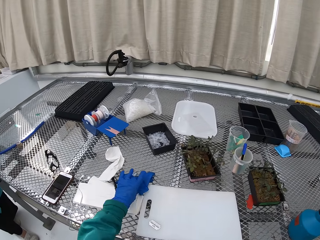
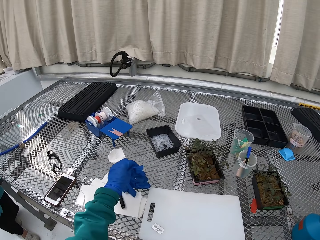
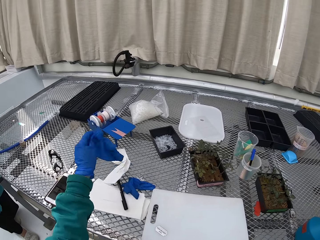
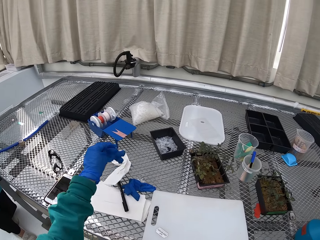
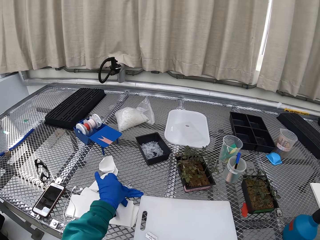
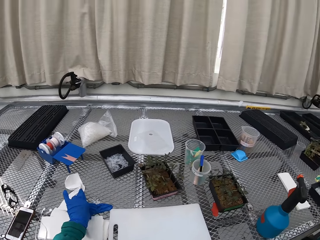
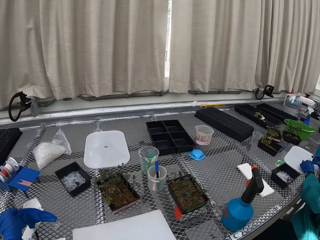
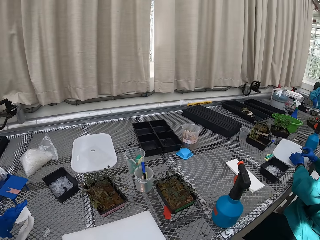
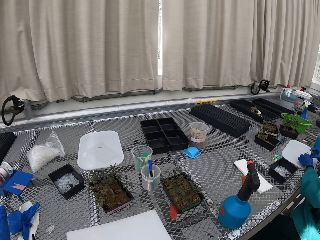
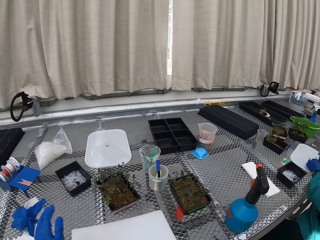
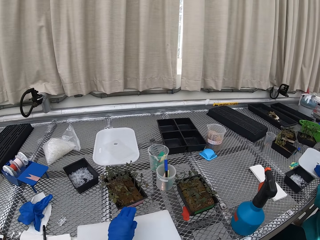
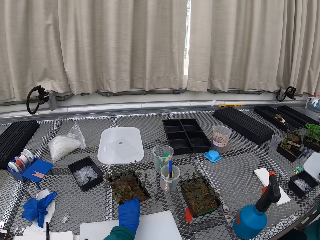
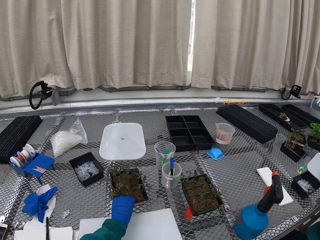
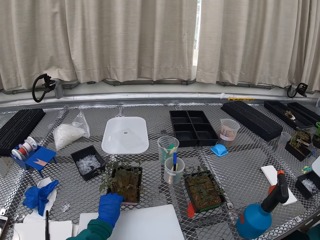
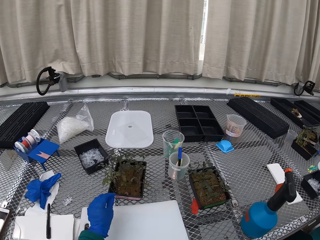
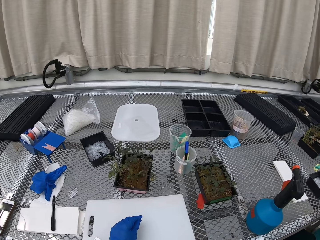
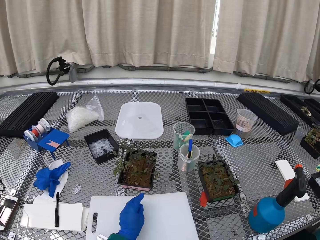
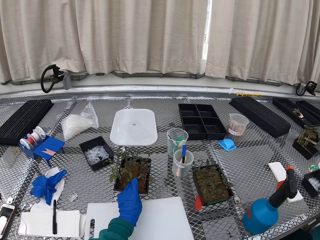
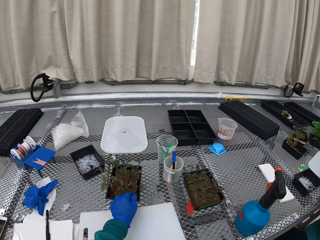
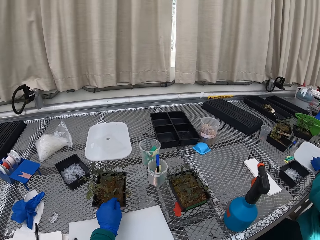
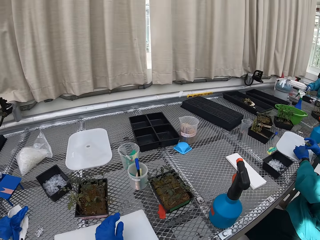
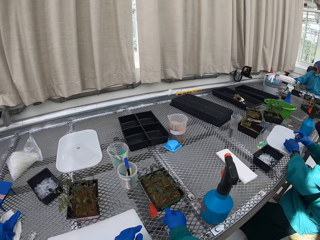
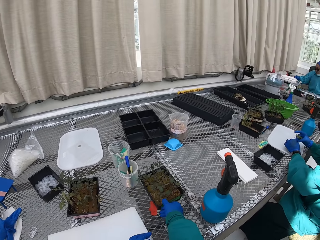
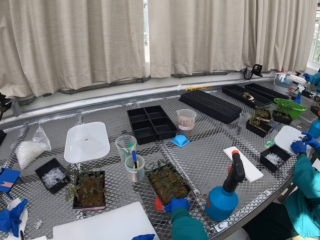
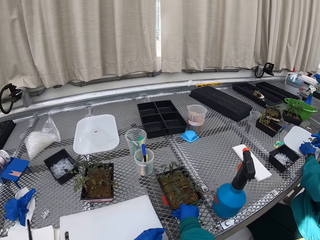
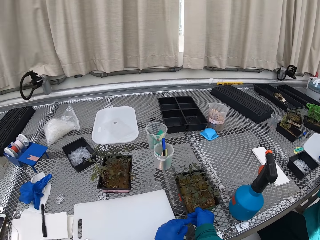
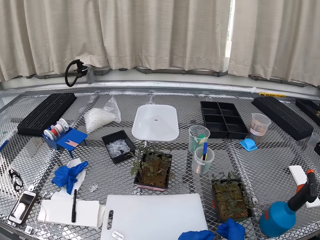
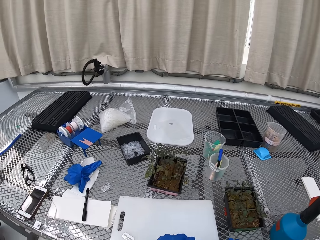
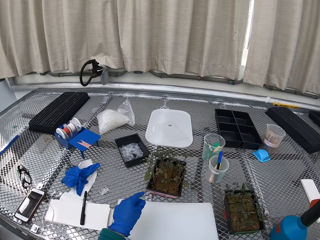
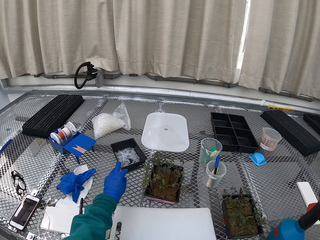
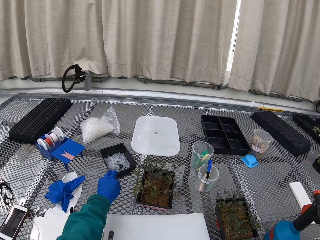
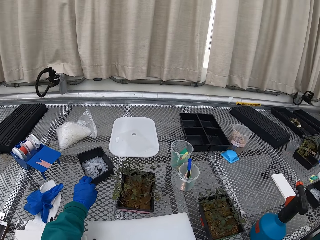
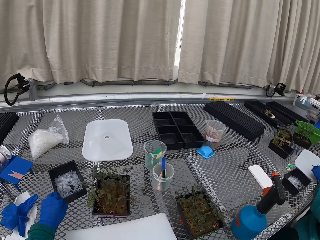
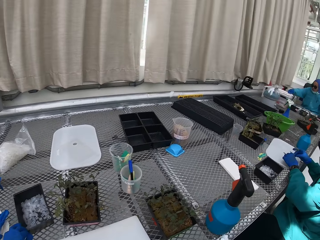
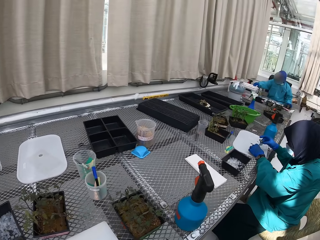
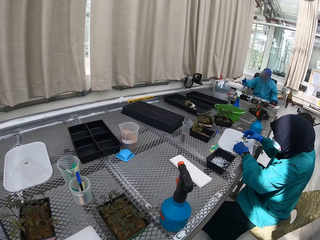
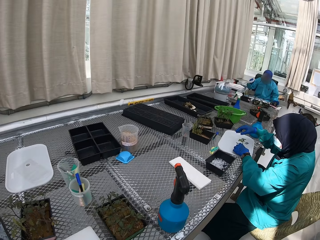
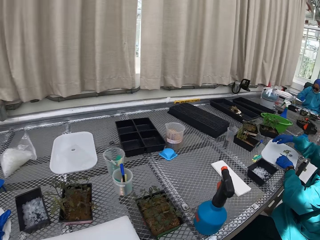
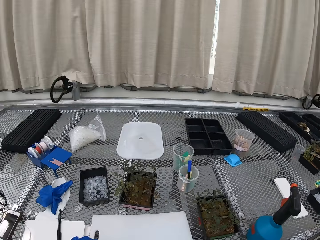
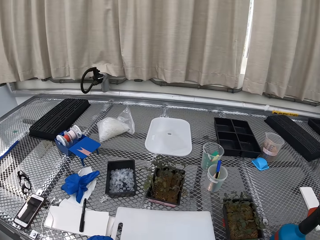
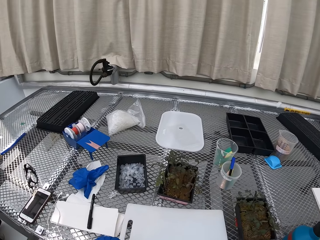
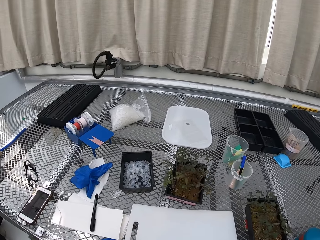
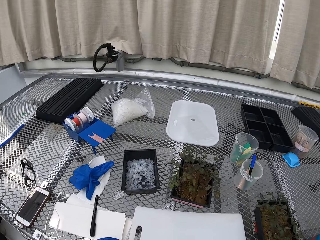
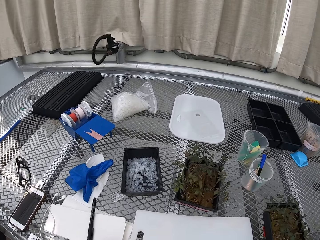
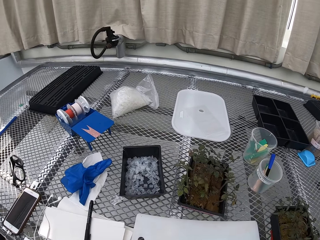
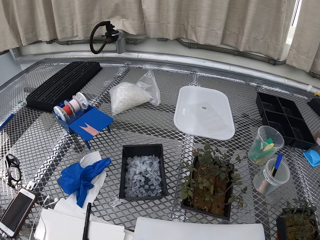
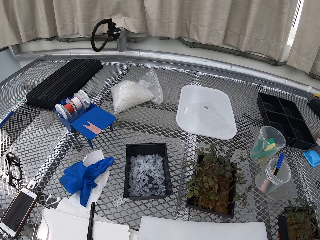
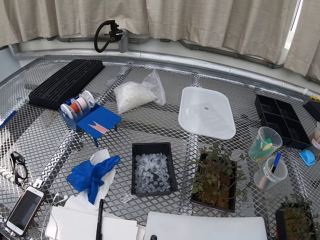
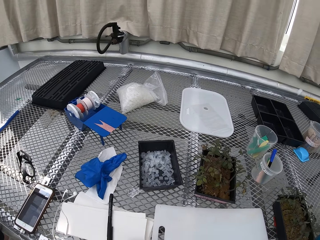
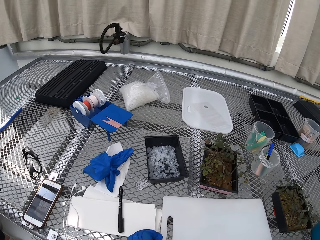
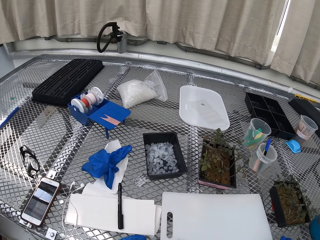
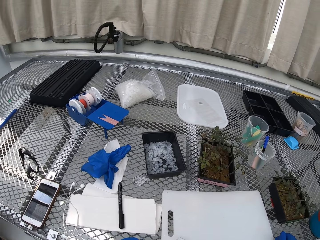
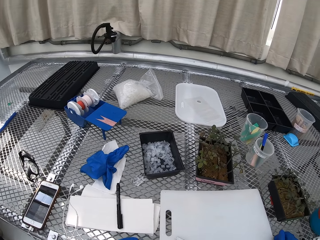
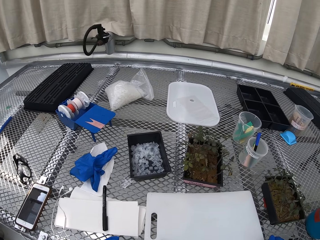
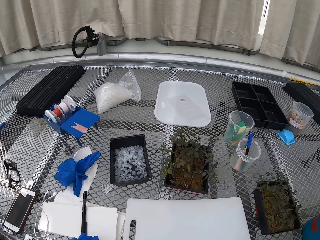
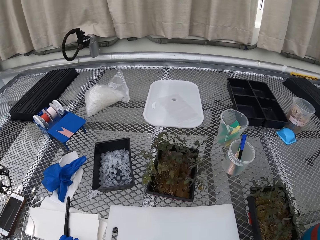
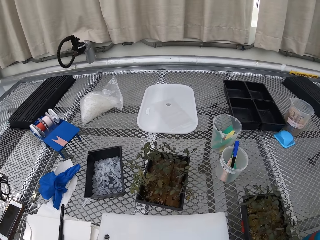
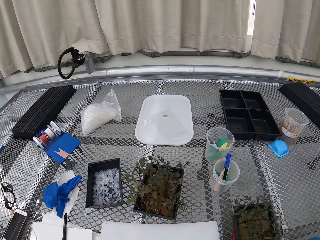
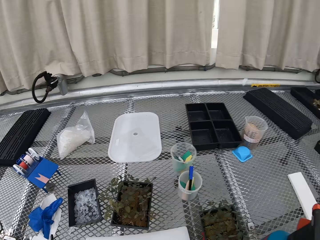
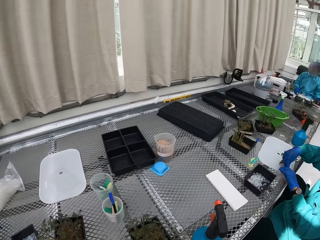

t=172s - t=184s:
The camera wearer picks up a glove. They put down the glove. They pull potted plants. They hold the tree container. They pull another potted plant. They pull a container with lab equipment. They hold the container.

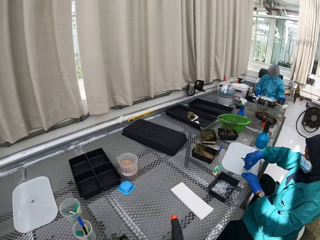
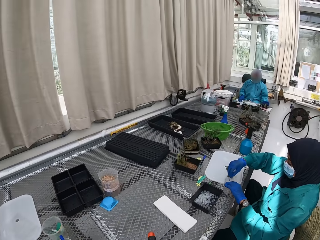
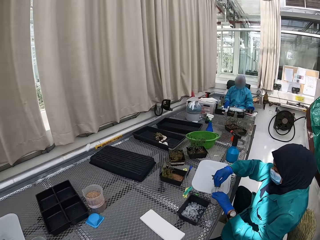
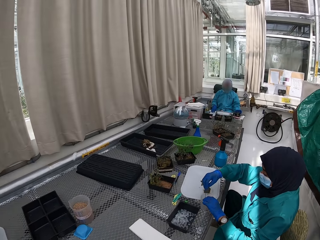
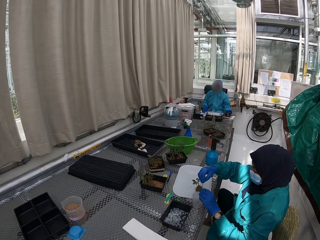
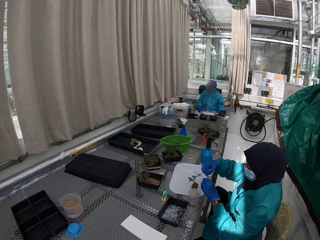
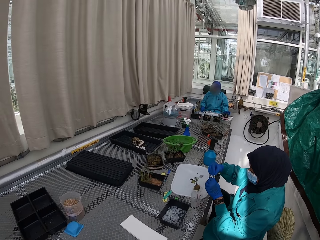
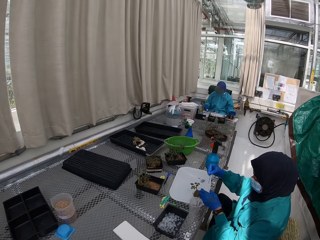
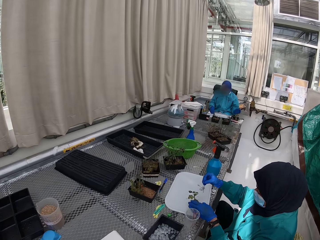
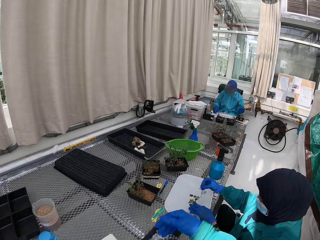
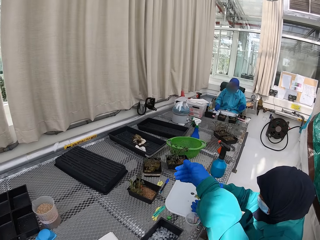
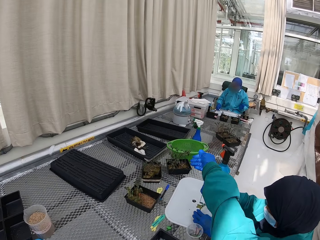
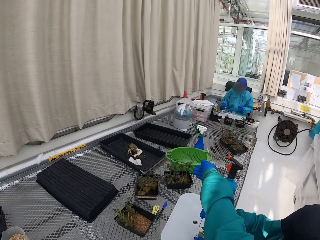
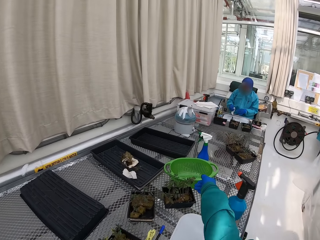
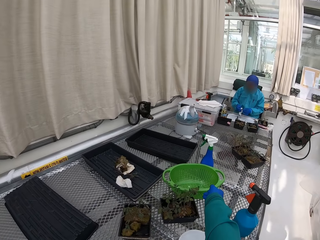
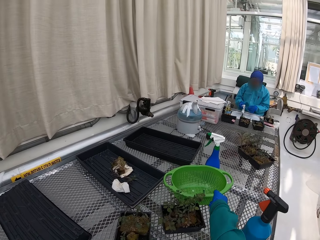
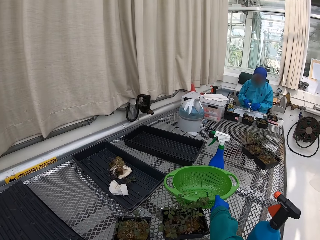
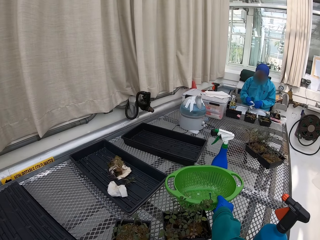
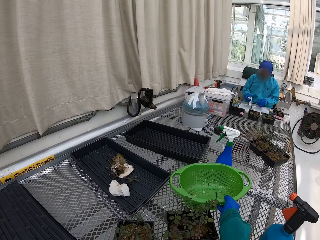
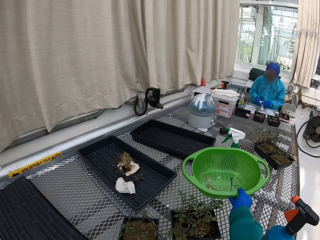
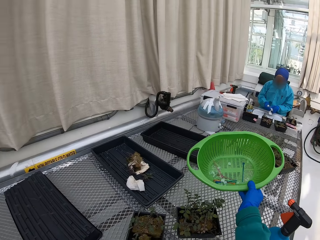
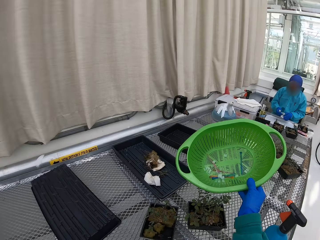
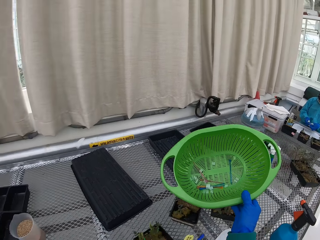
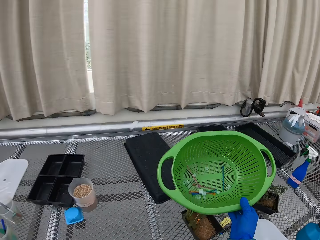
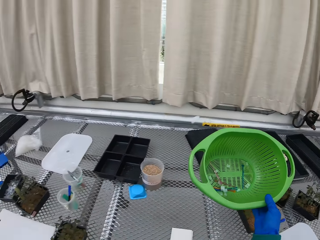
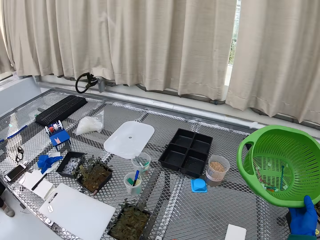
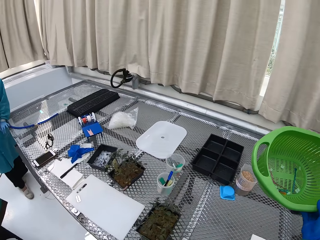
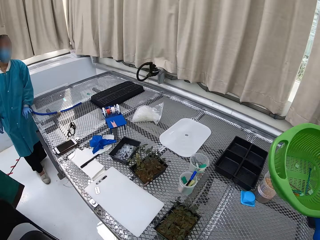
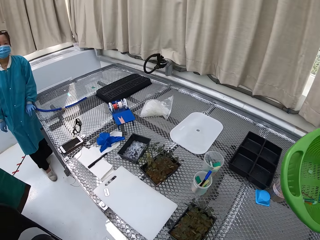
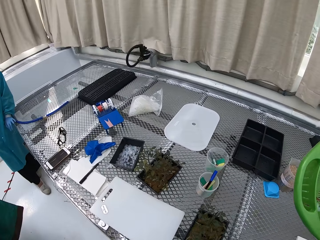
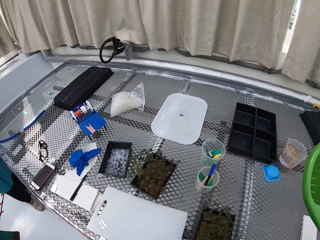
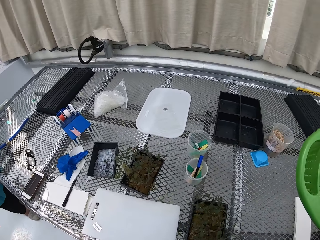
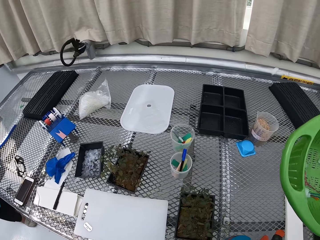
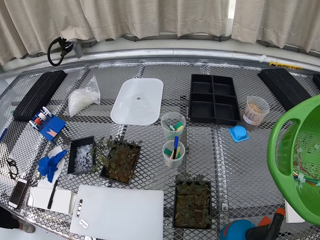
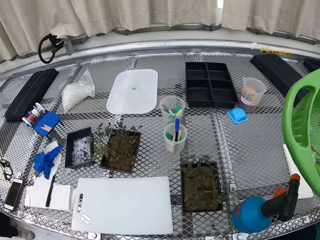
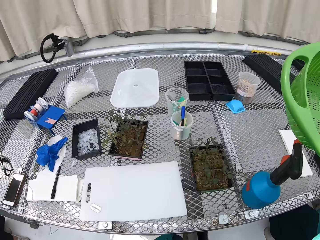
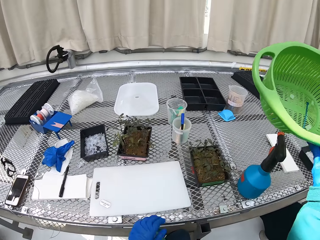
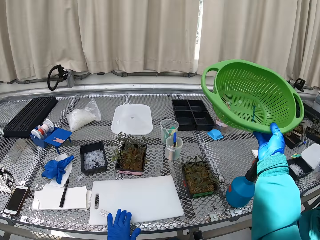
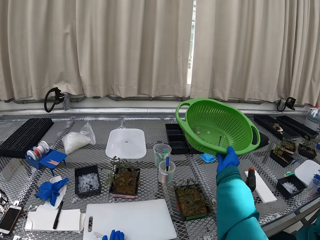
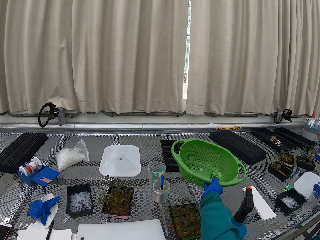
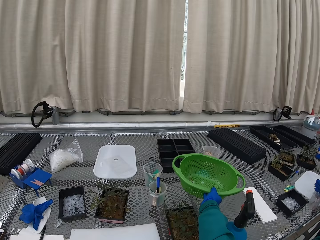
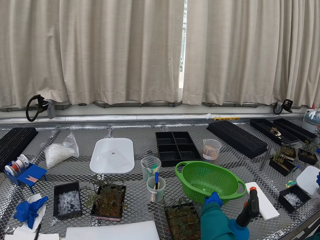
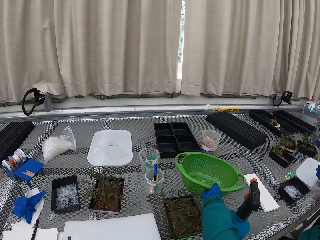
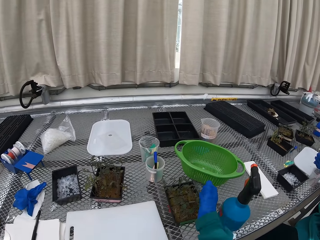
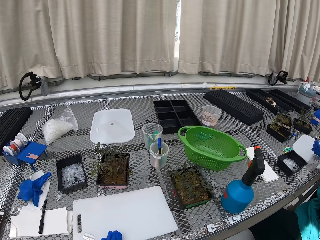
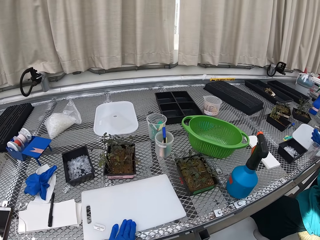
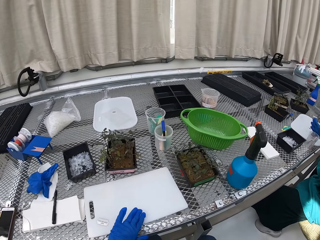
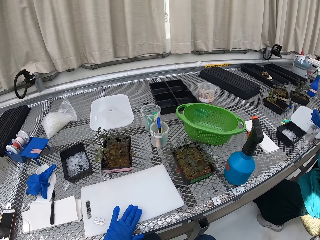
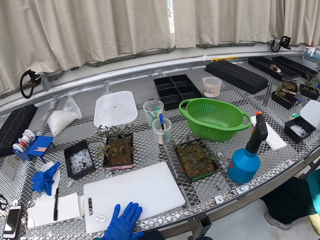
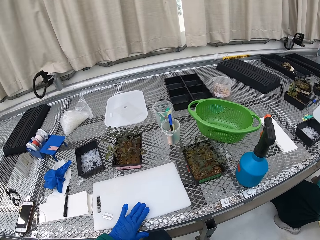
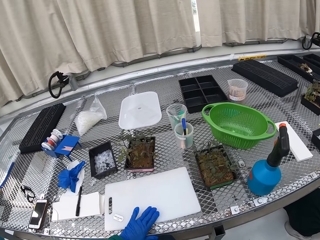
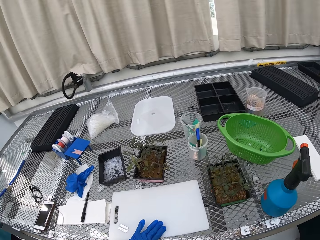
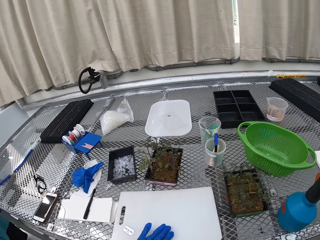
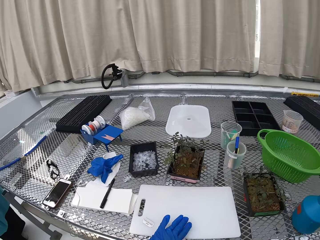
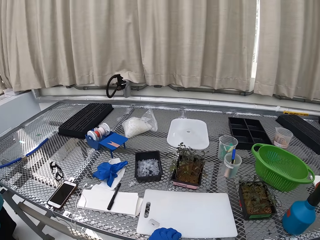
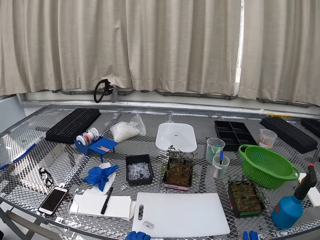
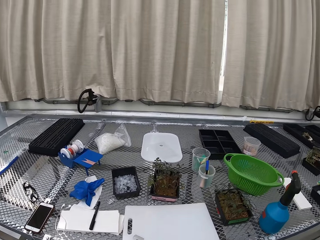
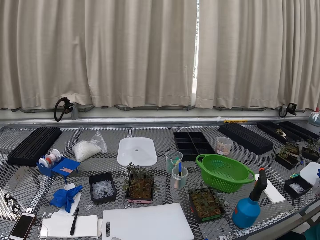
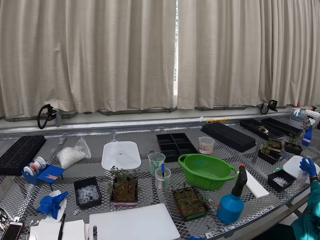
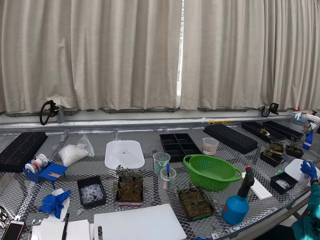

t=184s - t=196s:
The camera wearer picks up the basin. They put the basin down.
